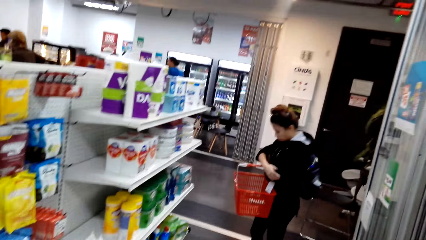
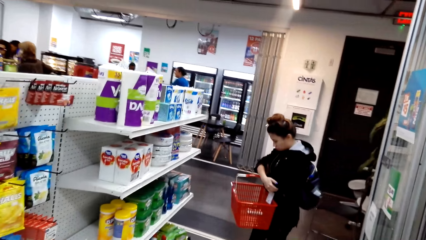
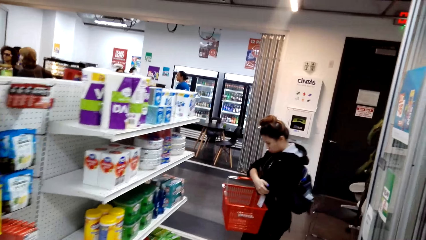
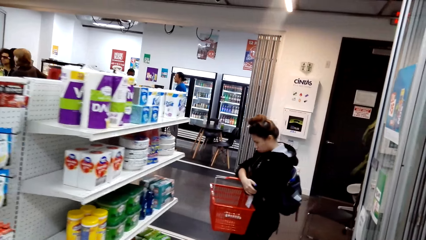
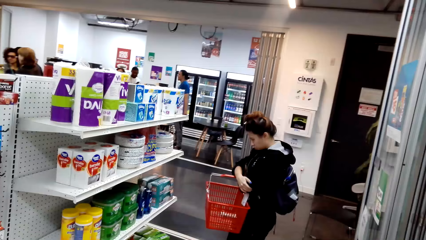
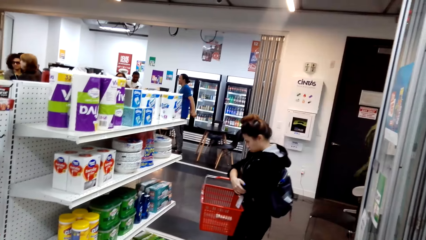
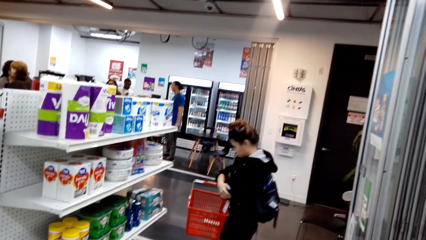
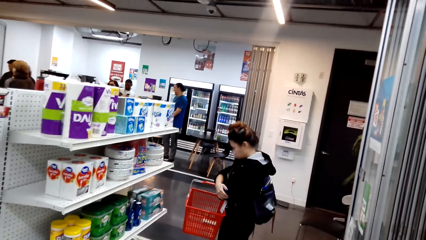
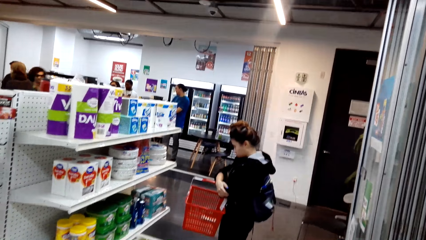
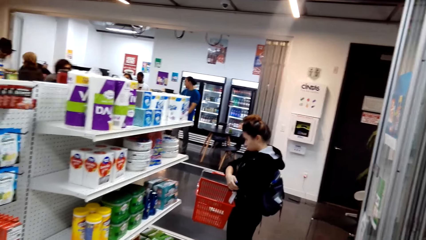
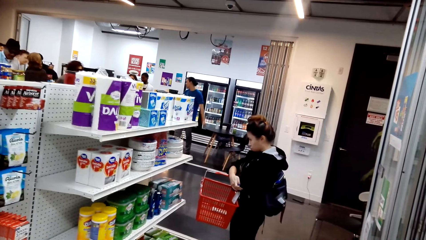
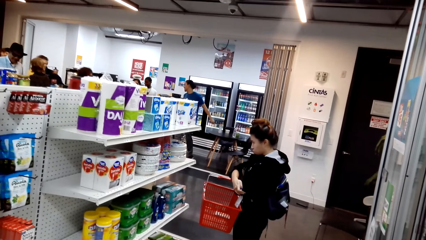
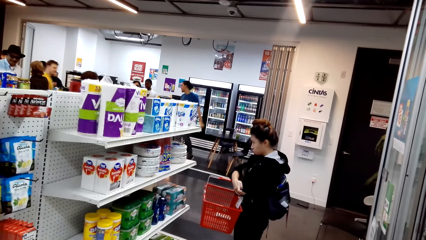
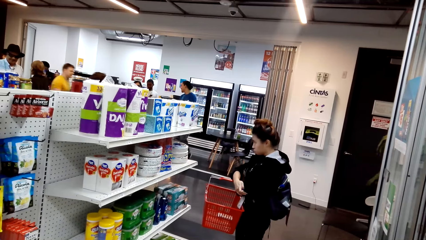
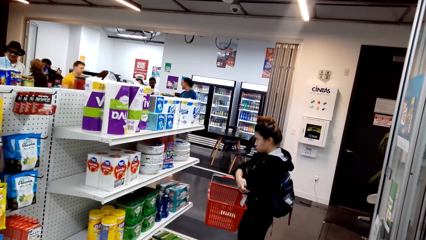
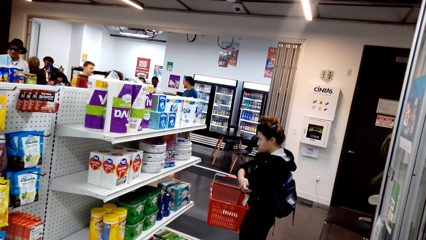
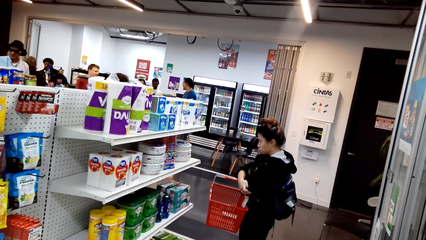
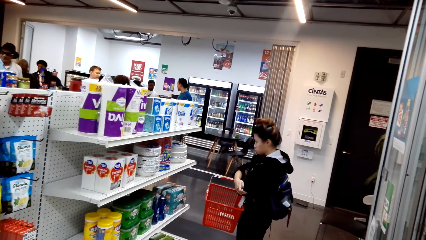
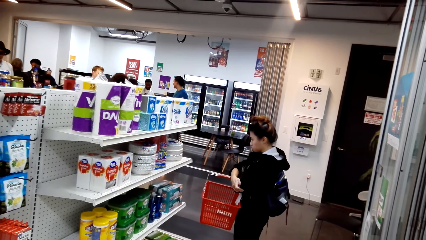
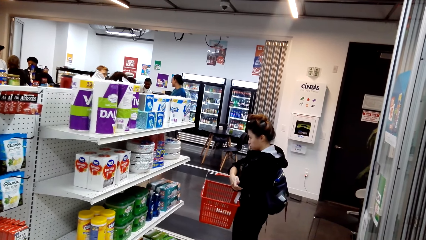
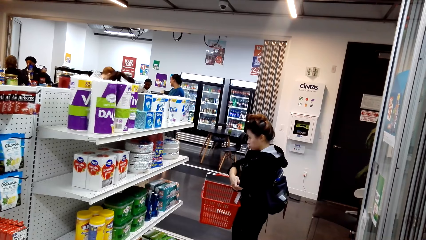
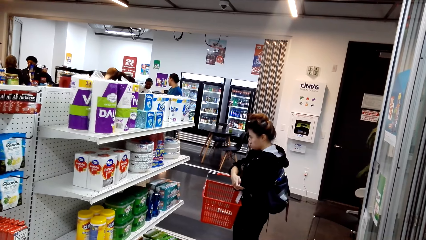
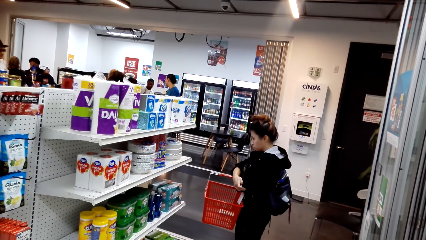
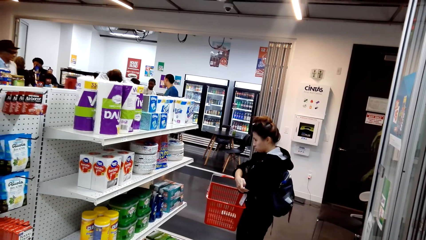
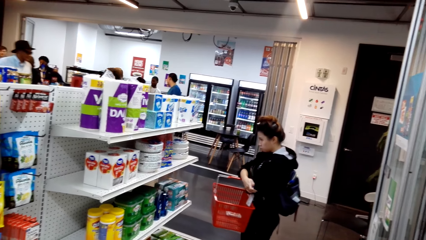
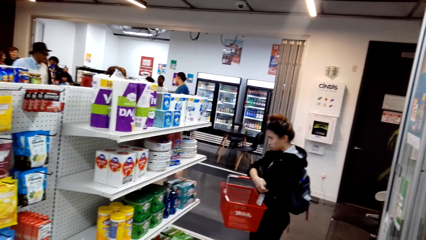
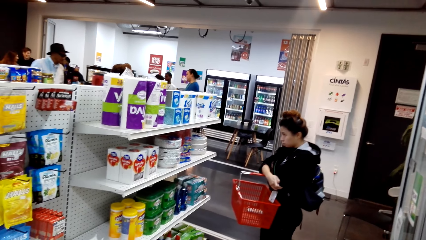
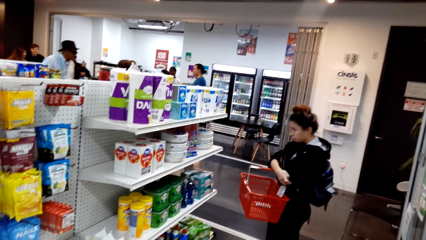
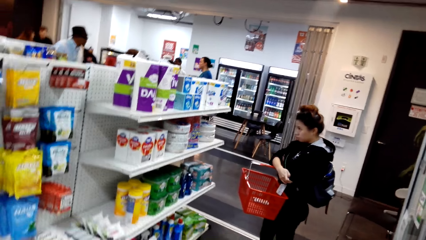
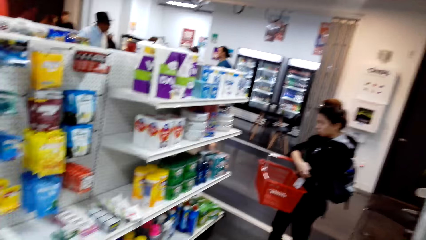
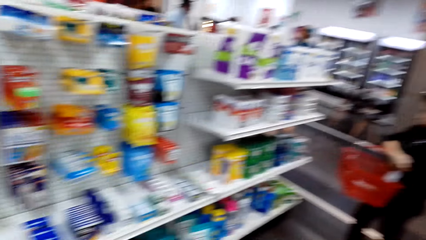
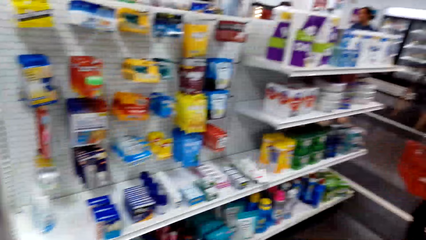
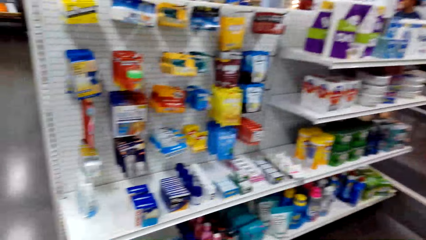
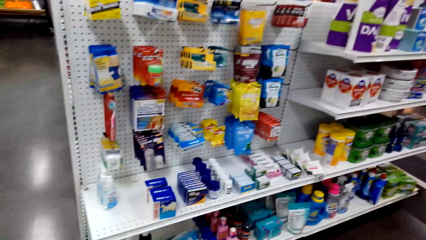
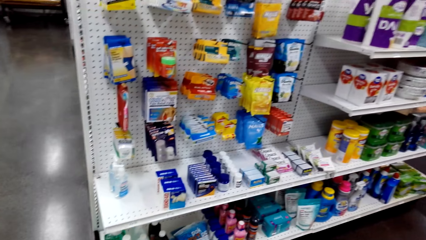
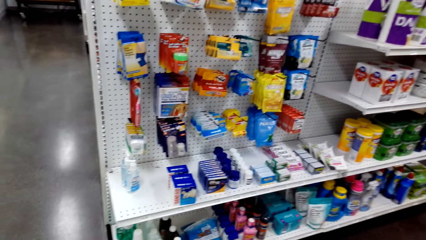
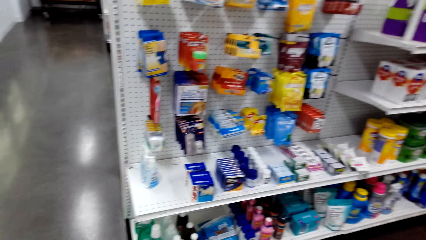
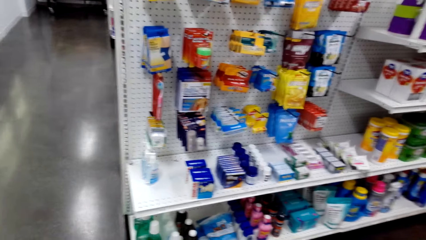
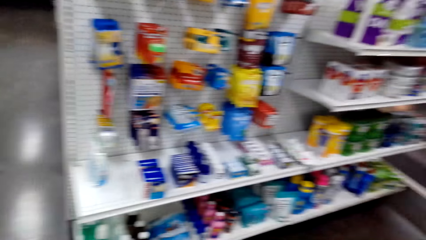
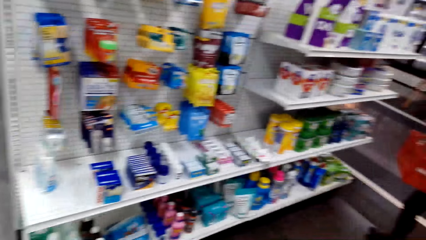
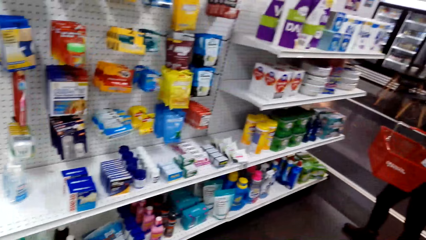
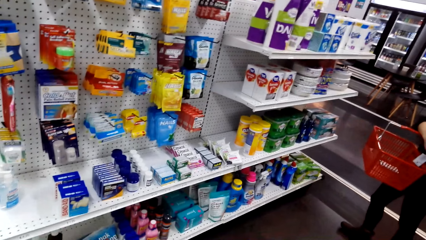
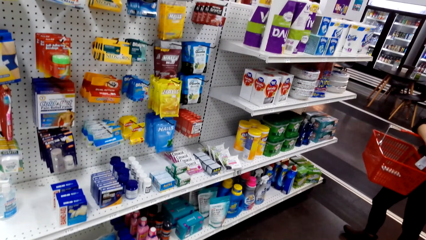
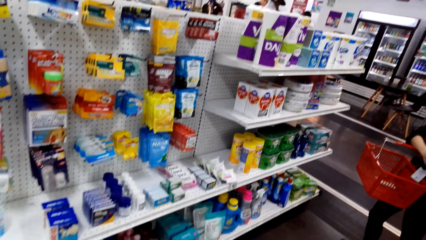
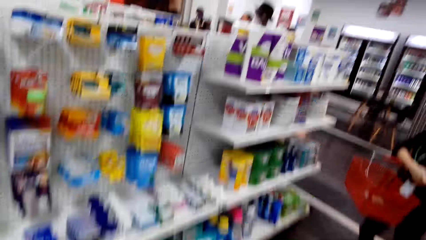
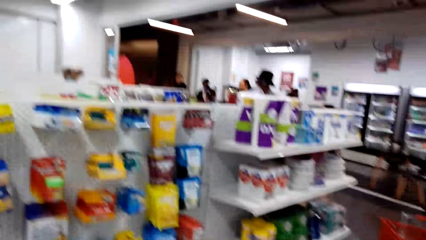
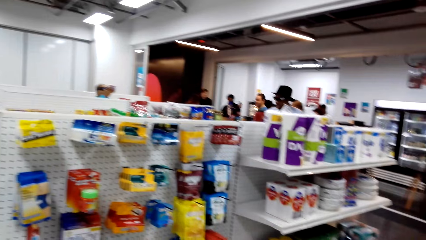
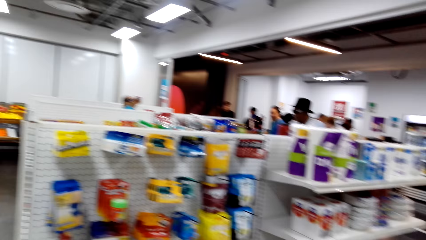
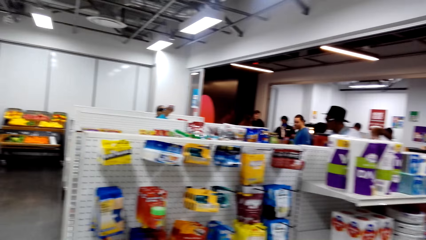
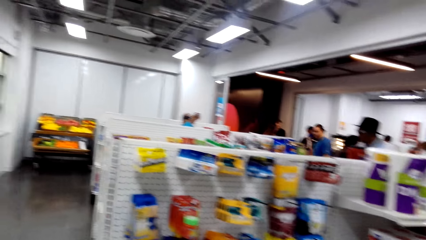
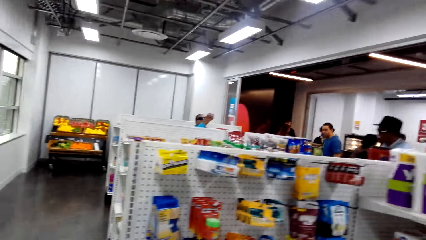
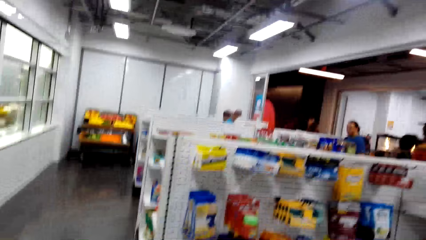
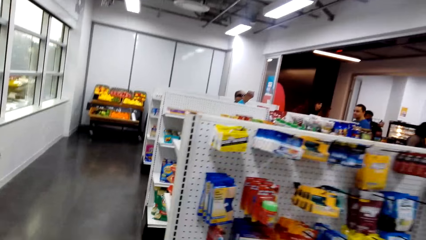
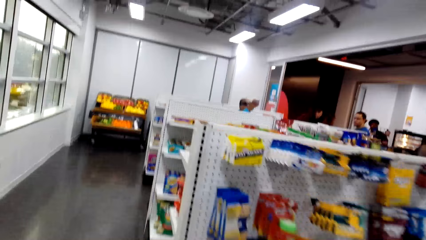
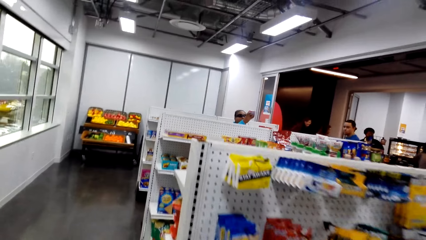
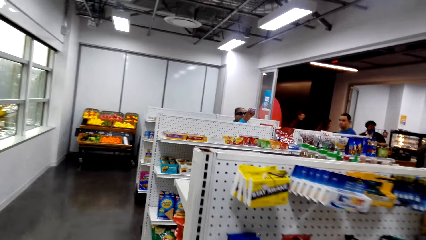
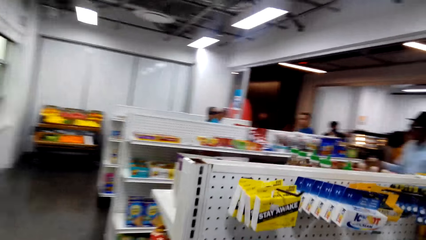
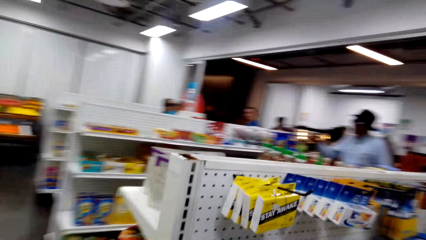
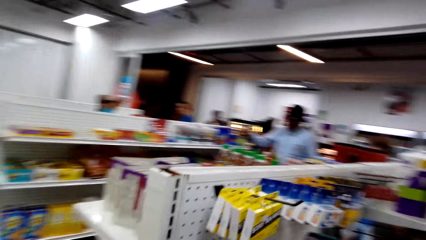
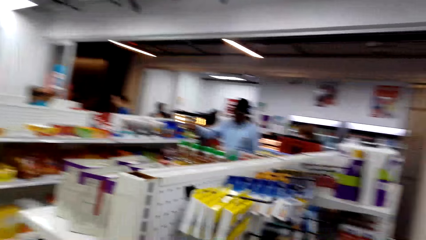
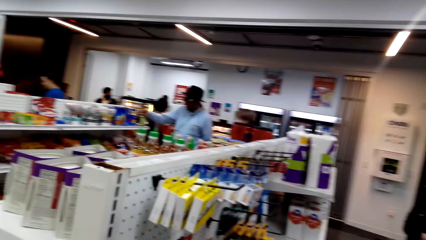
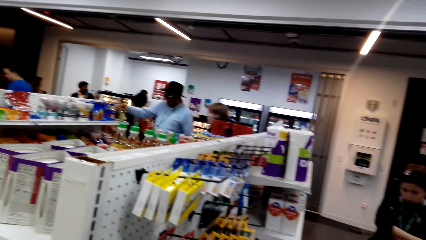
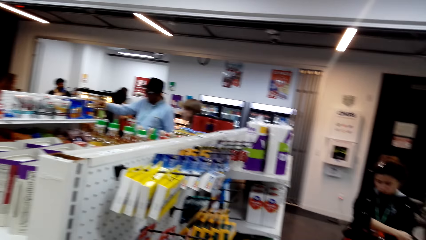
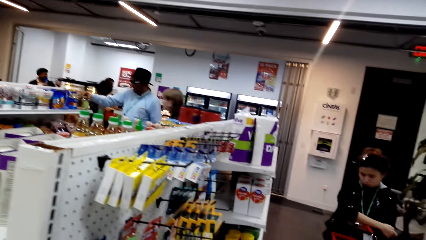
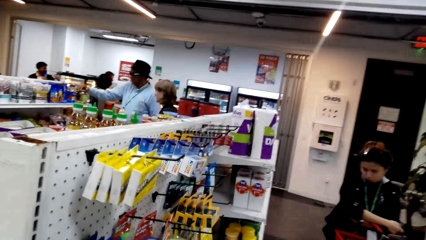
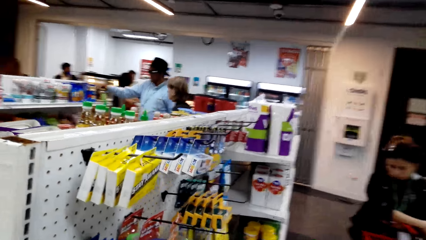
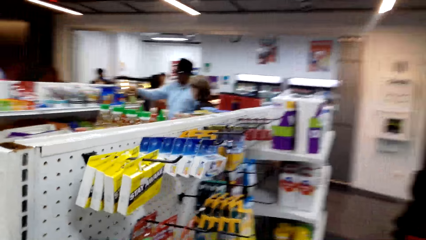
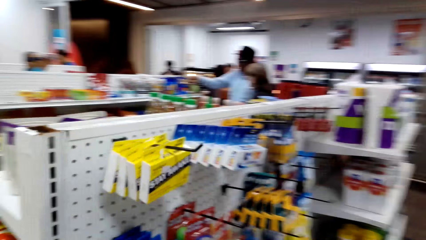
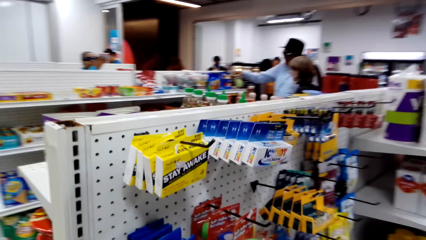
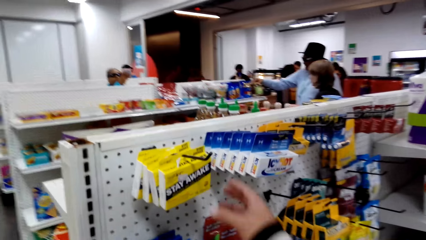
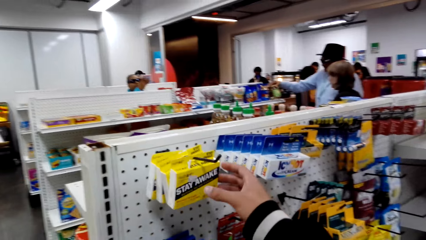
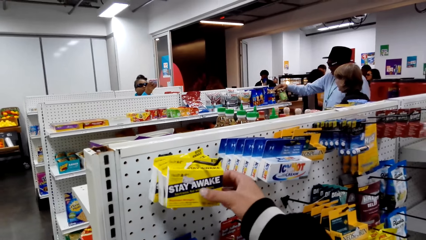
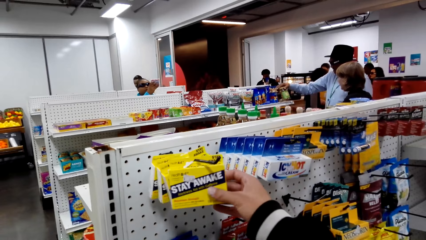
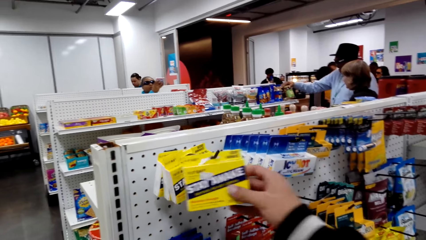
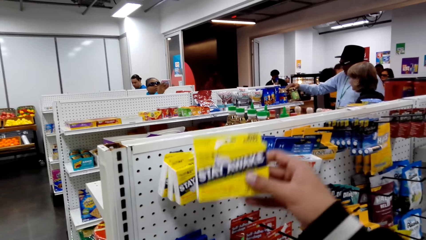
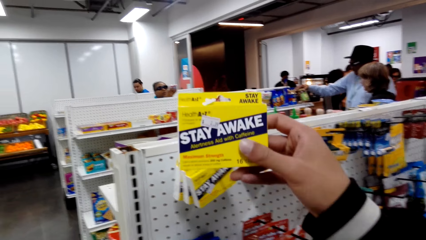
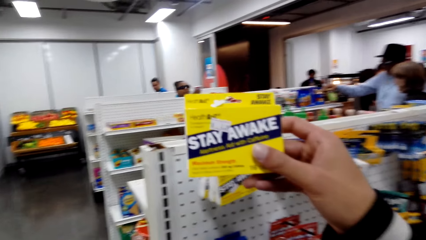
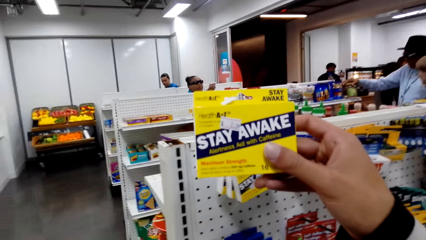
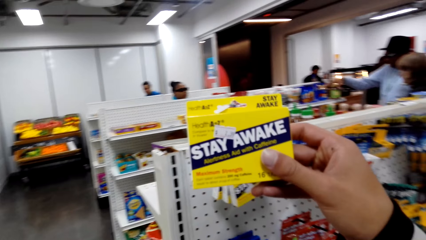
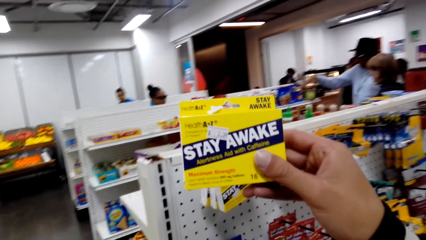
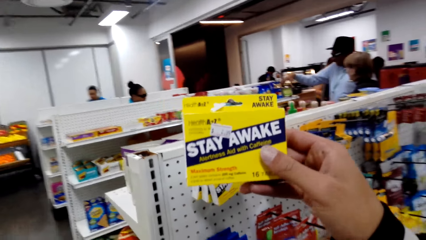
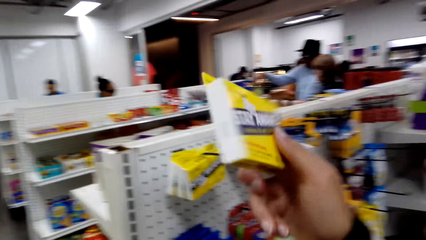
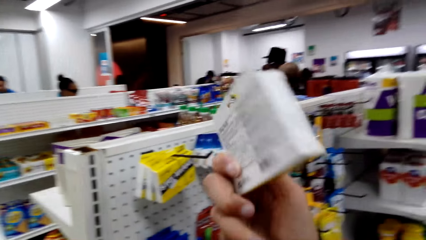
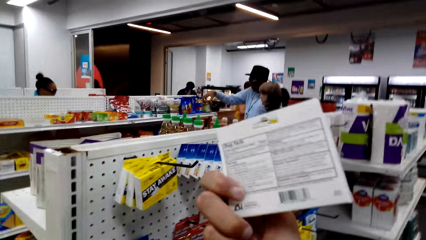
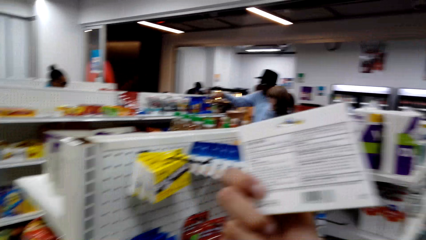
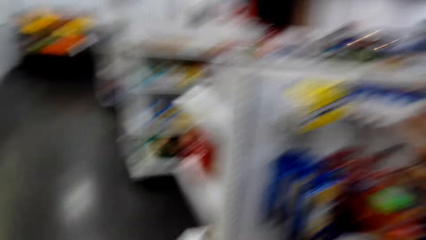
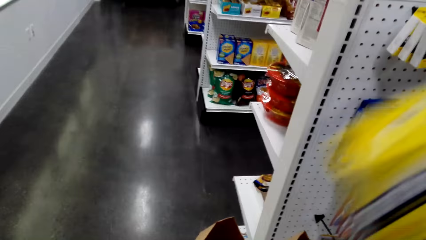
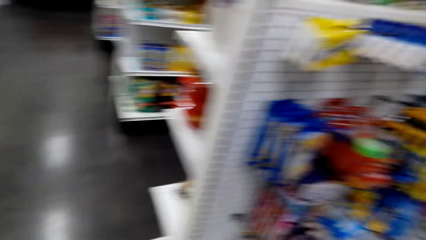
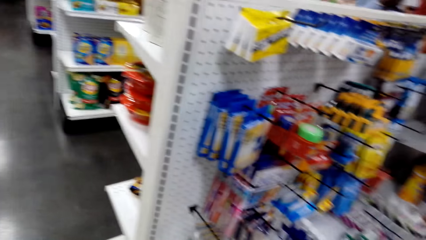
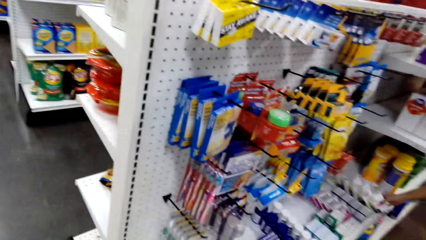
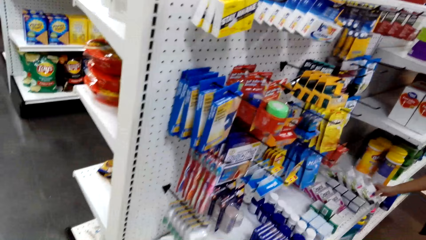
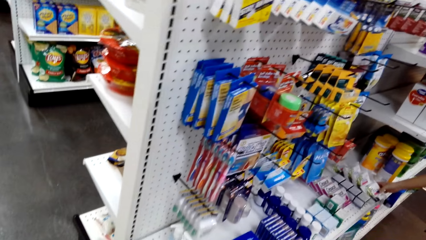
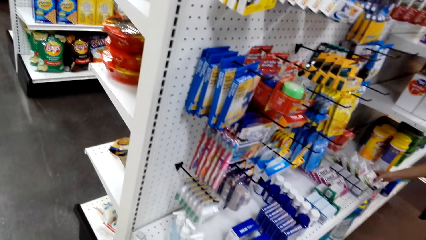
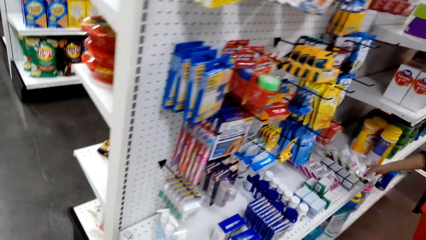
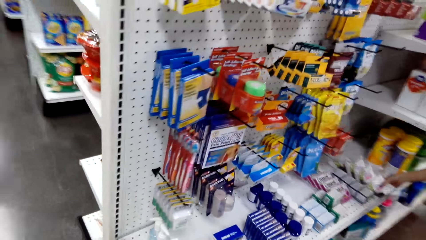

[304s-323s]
The camera wearer turns around. A woman looks at the items on the shelf. A man walks a few steps. The camera wearer looks at the items on the shelf. They walk a few steps. They touch the packet. They pick up something. They look at the box.
